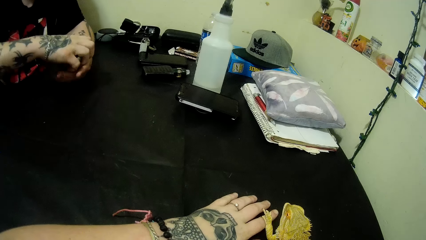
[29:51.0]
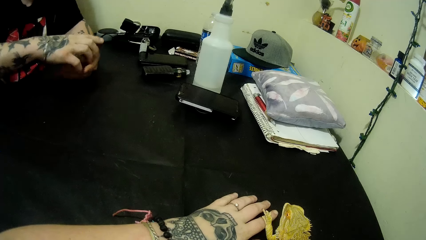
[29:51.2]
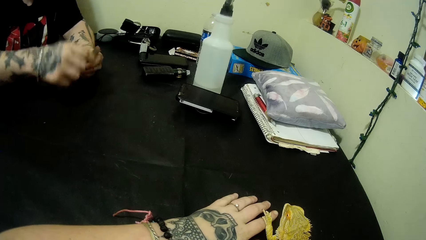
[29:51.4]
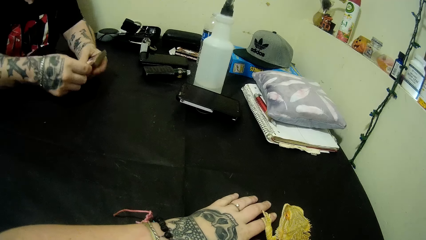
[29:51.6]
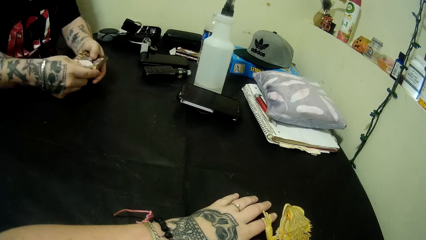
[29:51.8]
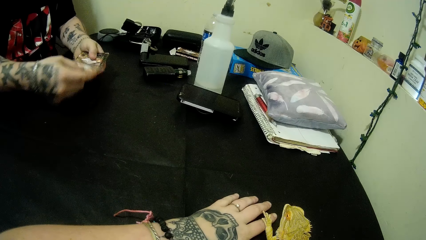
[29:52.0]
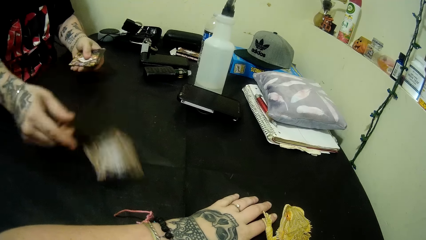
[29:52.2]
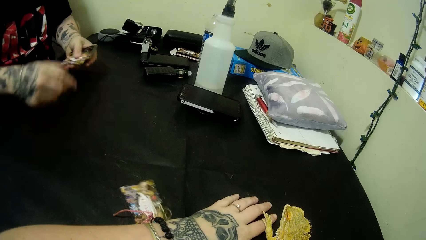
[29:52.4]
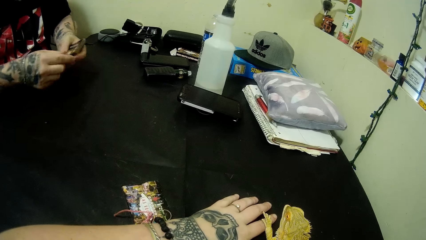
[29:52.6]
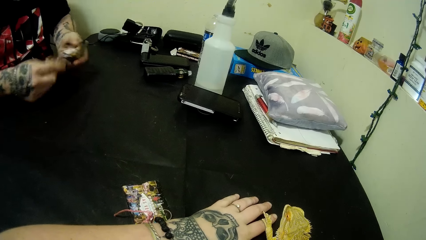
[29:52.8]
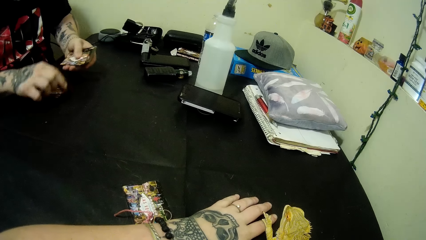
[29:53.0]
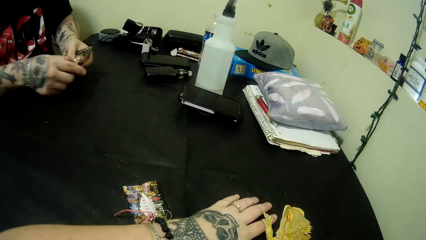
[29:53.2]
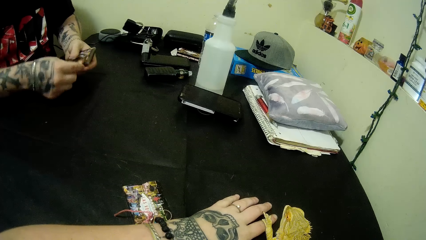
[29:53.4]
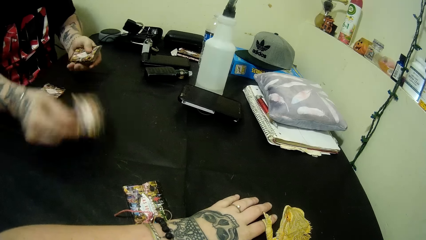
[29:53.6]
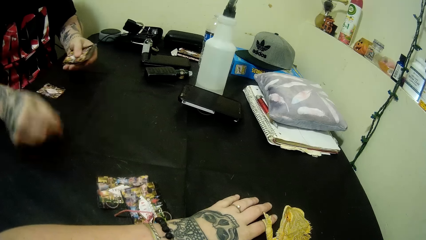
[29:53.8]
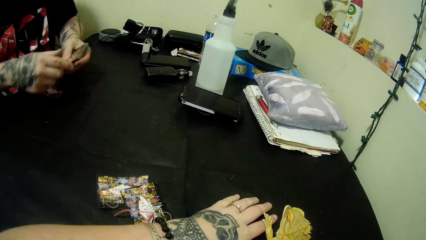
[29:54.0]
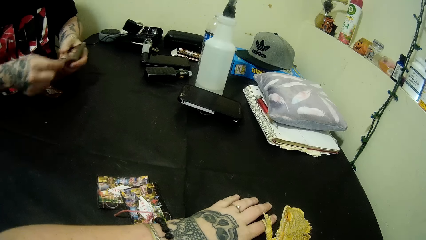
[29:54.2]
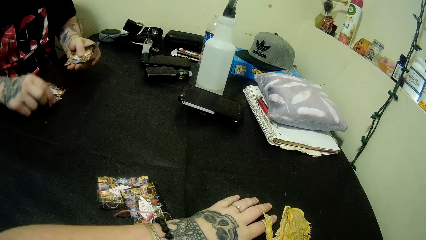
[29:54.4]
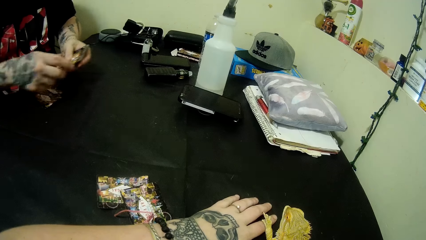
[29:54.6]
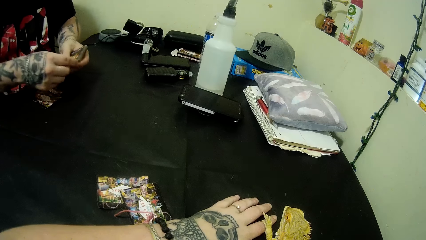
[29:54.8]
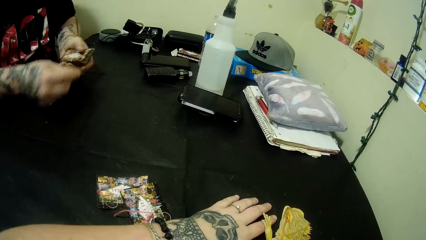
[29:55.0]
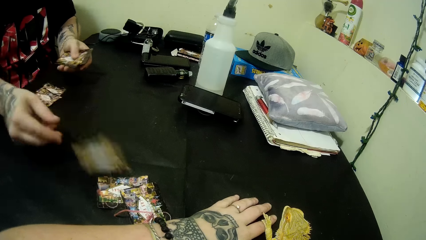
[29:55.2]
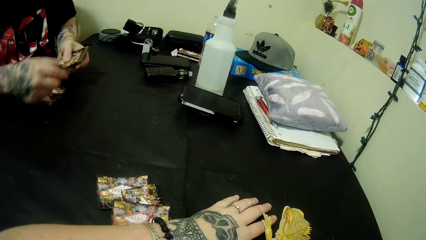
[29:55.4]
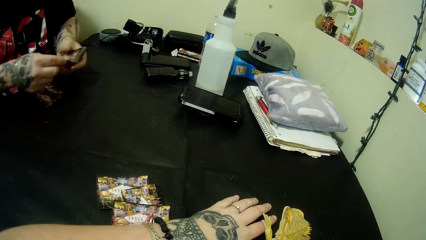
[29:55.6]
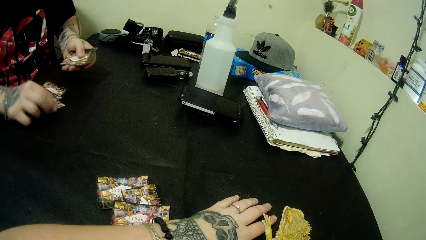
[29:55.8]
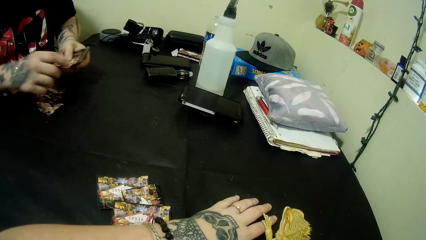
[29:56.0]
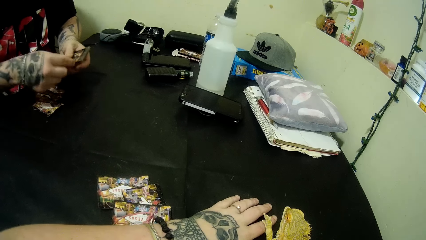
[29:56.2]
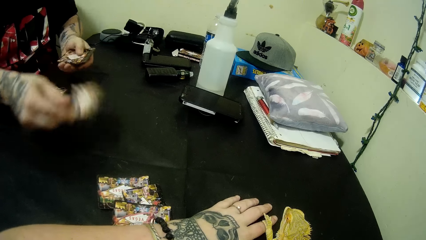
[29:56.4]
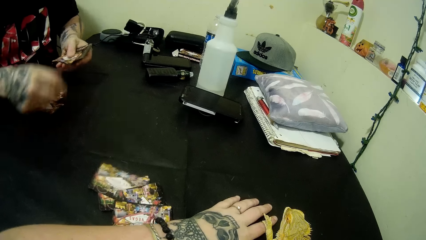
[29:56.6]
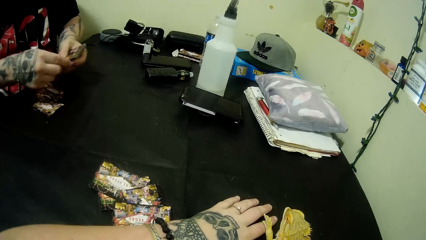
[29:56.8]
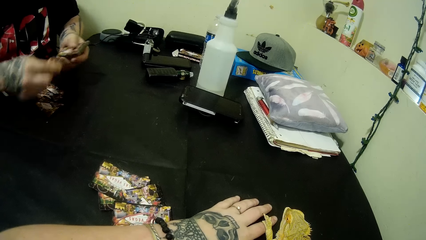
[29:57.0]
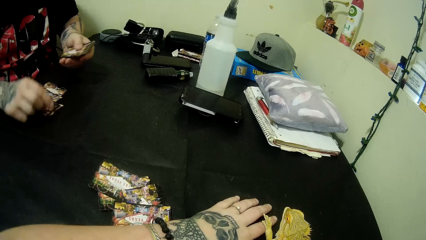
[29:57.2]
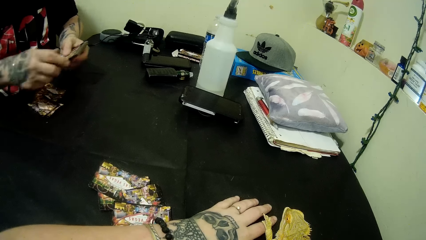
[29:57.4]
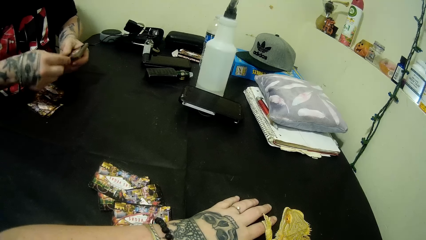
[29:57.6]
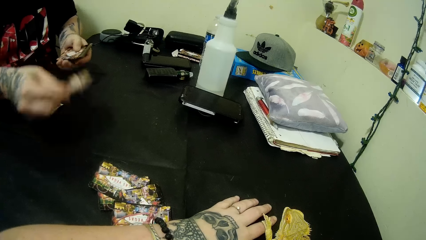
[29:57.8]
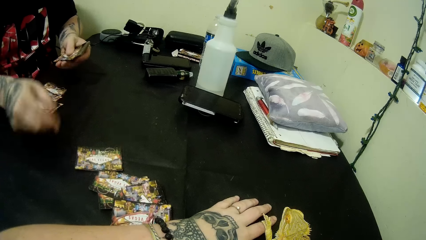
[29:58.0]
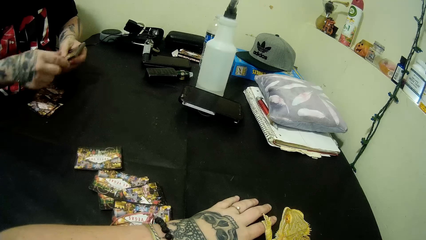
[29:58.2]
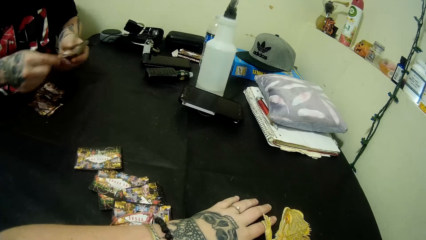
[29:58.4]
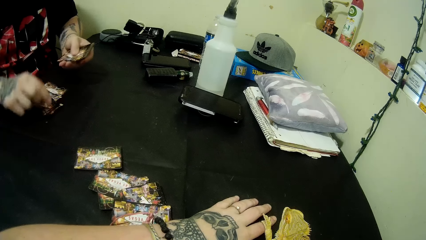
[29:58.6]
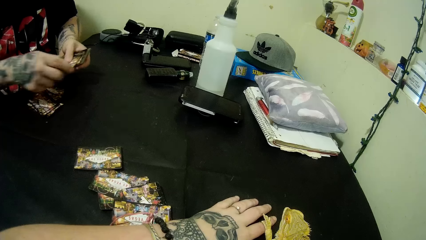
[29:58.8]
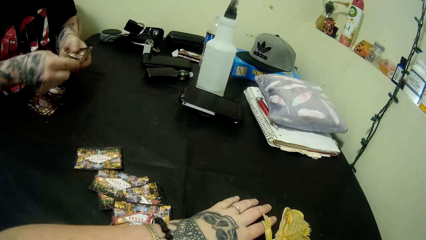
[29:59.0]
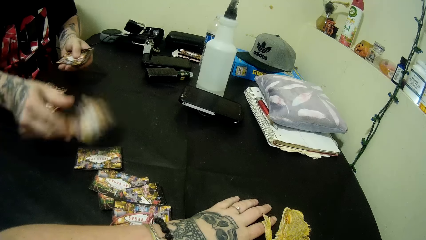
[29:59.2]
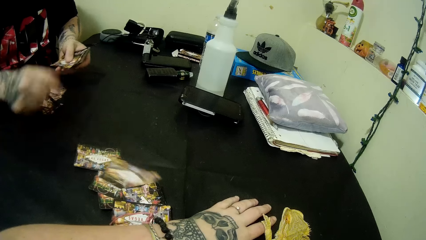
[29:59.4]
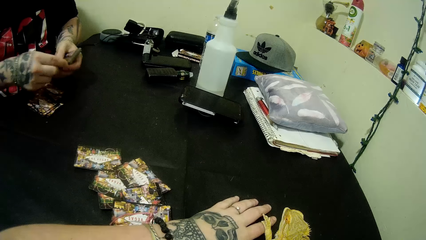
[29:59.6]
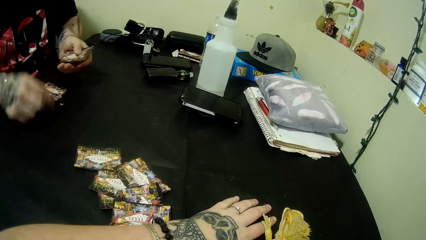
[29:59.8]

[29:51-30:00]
The camera wearer looks around. A man picks the cards with the other hand. He throws a card on the table. He deals the cards. He puts a card on the table, throws a card on the table, puts a card on the table, throws a card on the table, puts a card on the table and throws a card on the table. He puts a card on the table, throws a card on the table, puts a card on the table and throws a card on the table.
